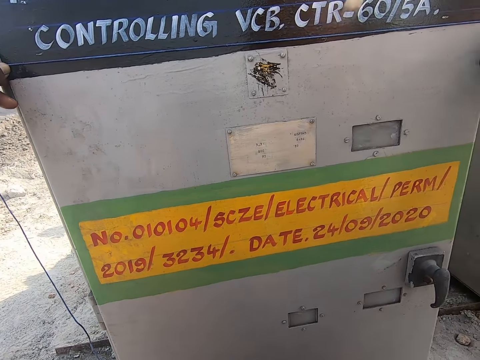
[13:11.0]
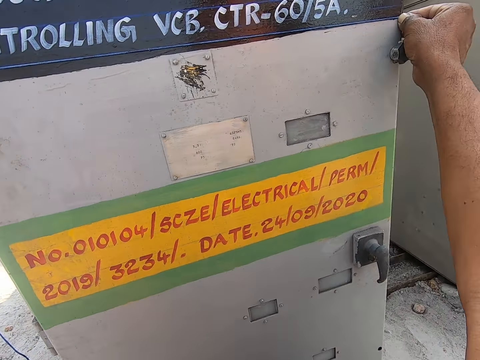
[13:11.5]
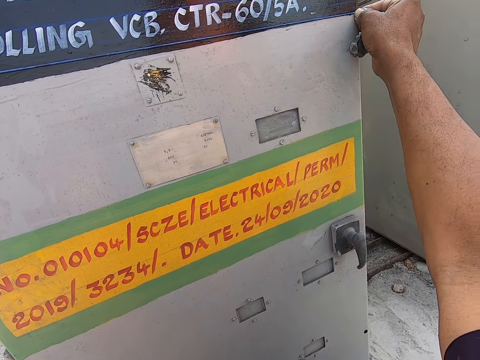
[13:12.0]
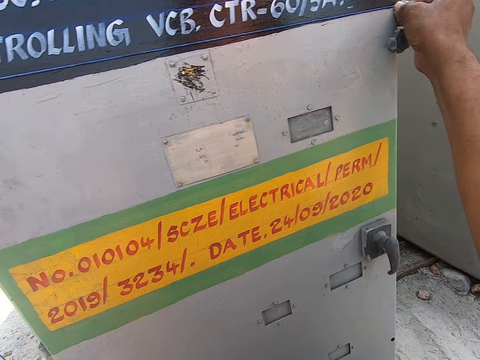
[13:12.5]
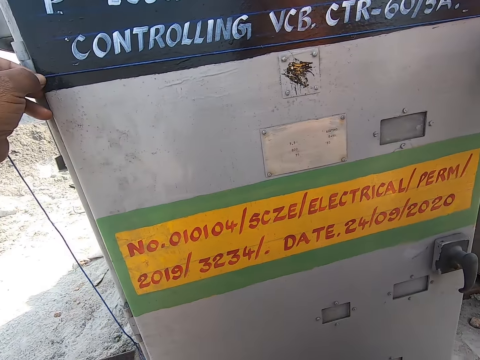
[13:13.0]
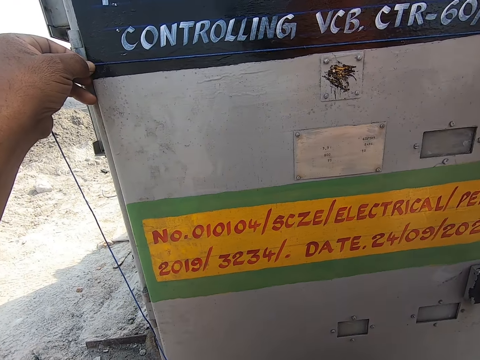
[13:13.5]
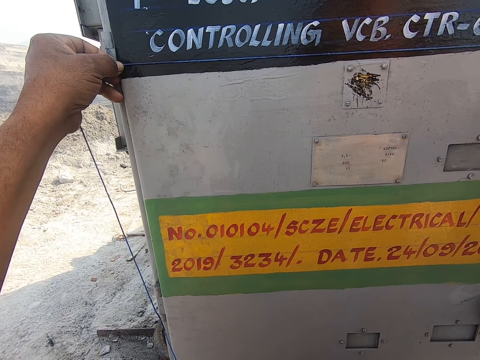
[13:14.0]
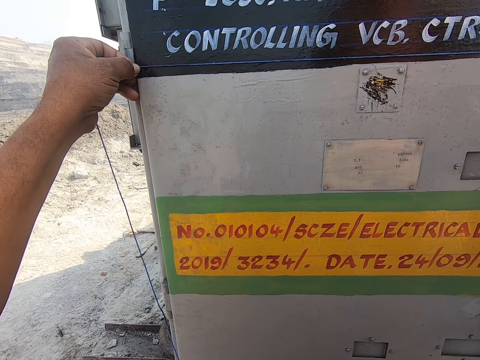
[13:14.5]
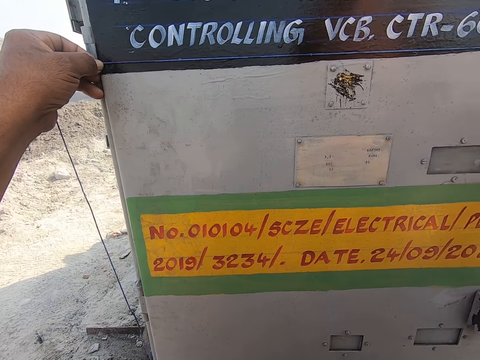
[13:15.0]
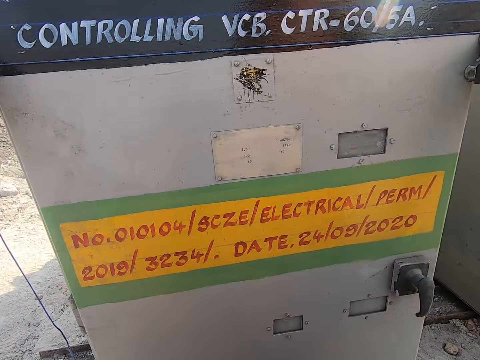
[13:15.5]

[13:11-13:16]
The man responds to the camera wearer.

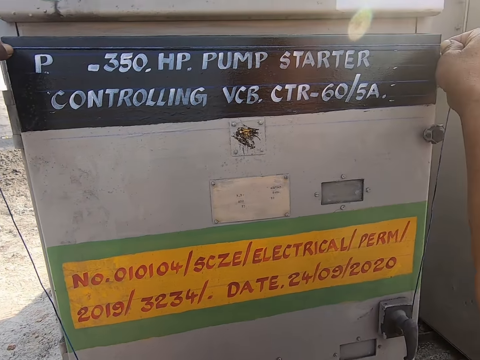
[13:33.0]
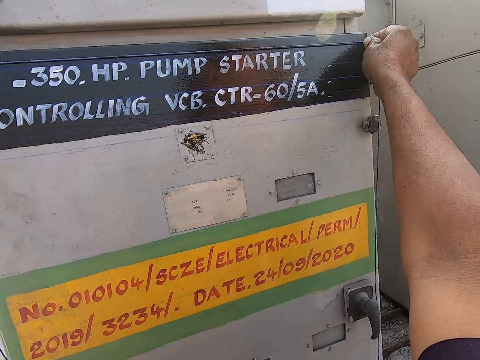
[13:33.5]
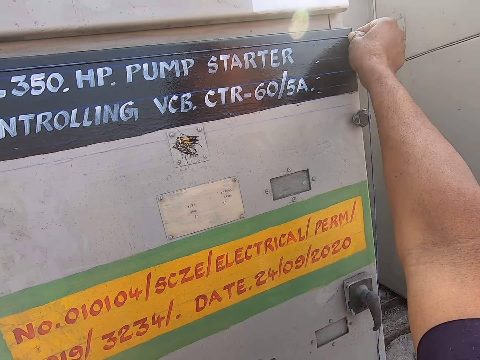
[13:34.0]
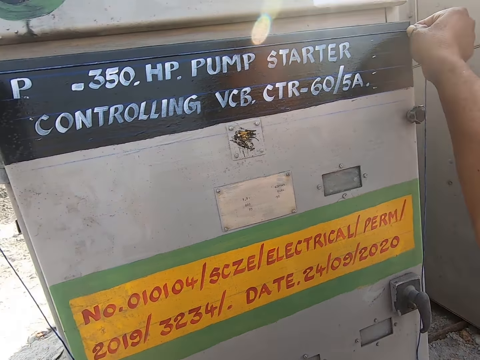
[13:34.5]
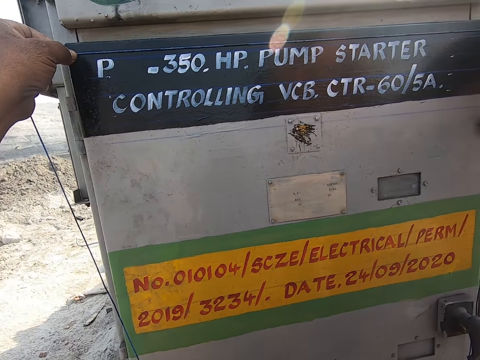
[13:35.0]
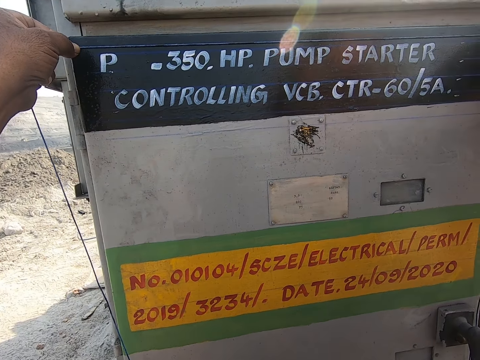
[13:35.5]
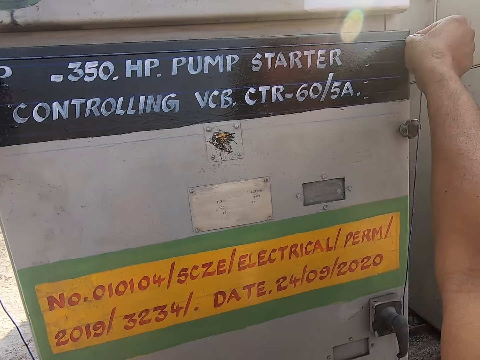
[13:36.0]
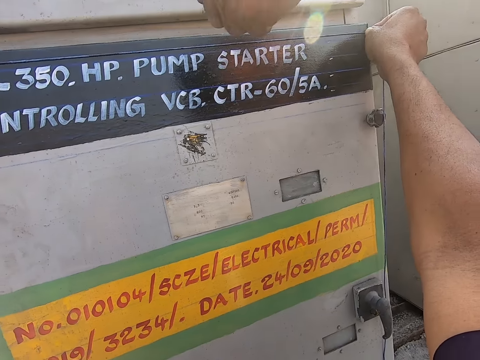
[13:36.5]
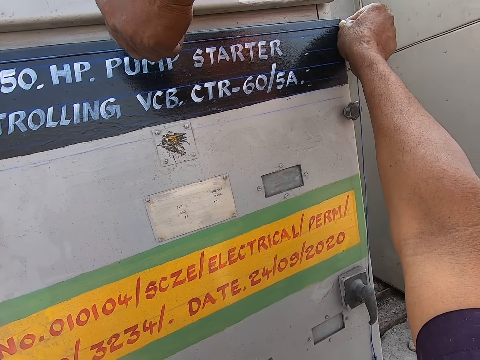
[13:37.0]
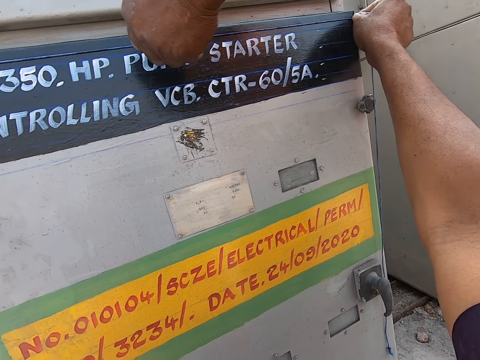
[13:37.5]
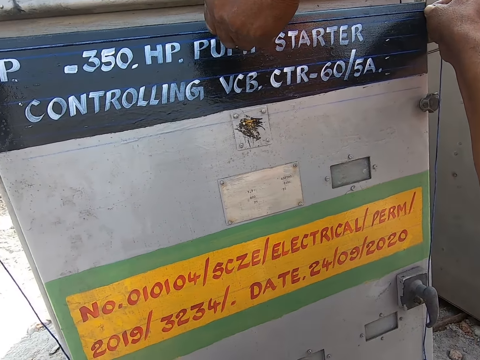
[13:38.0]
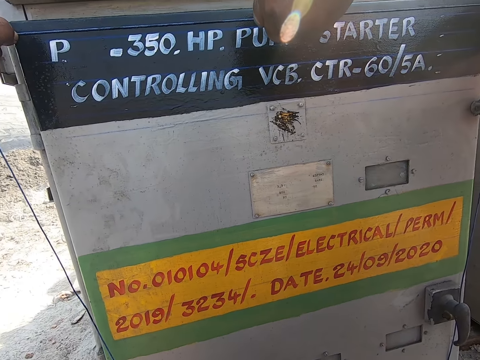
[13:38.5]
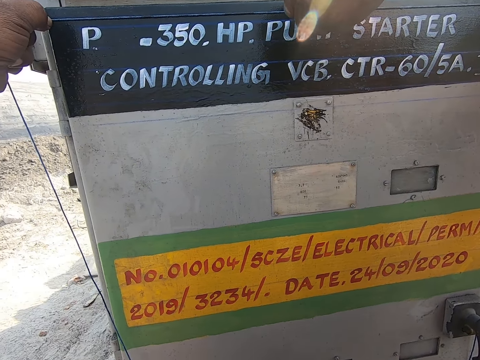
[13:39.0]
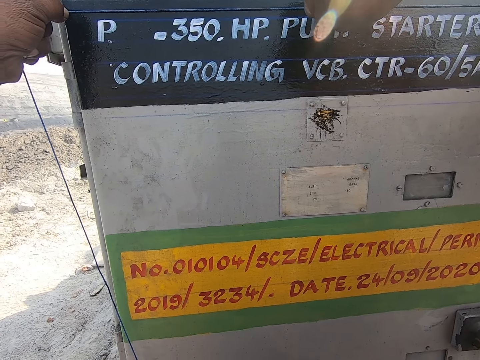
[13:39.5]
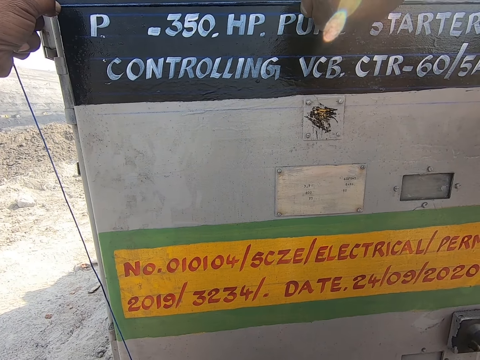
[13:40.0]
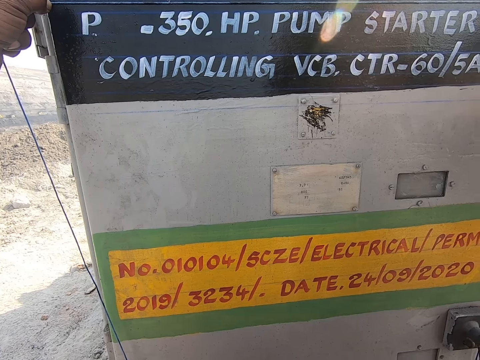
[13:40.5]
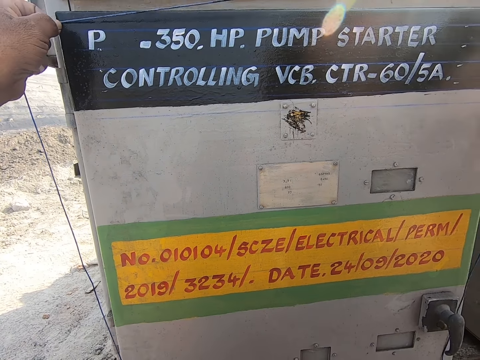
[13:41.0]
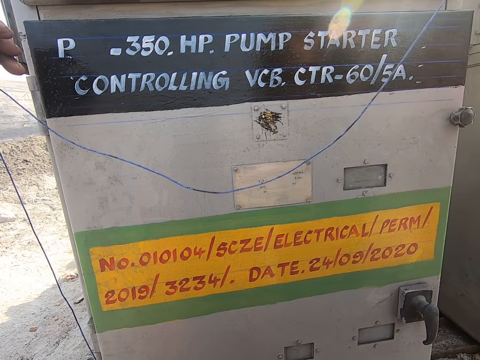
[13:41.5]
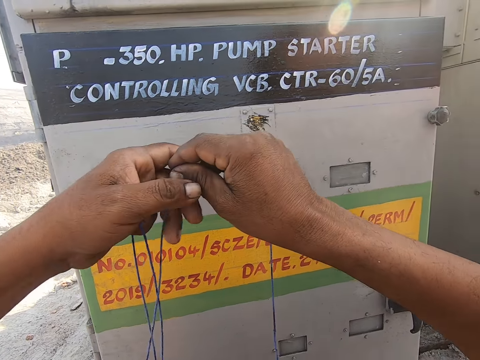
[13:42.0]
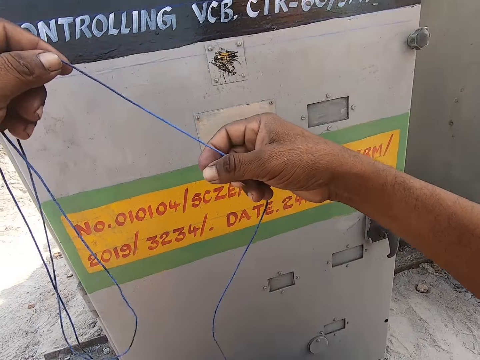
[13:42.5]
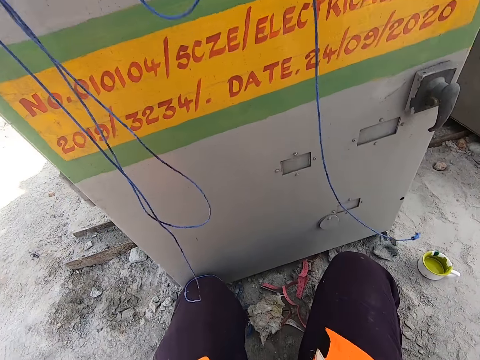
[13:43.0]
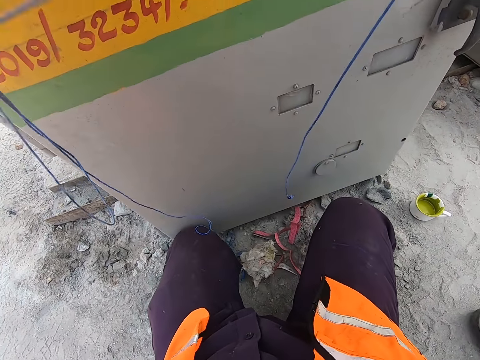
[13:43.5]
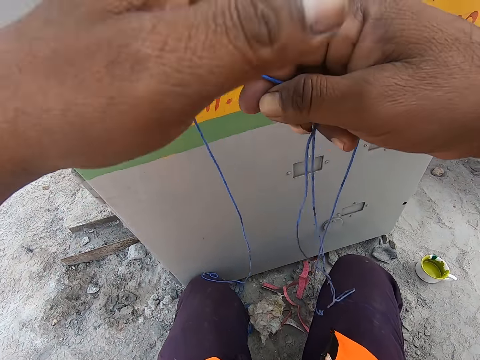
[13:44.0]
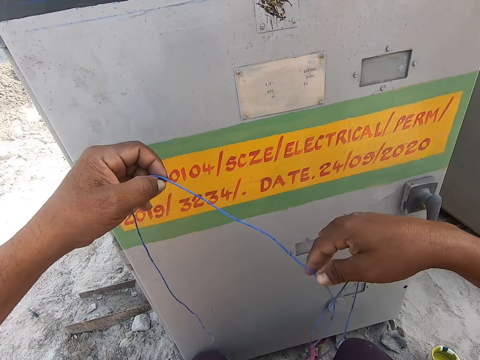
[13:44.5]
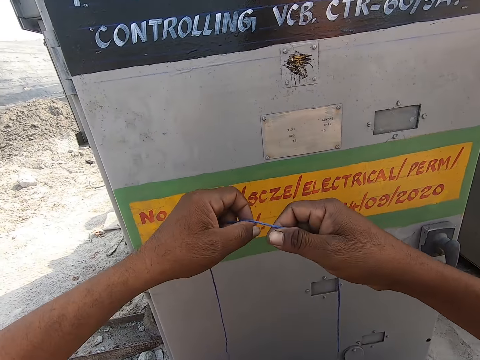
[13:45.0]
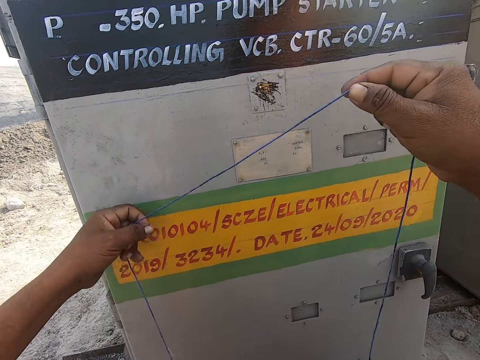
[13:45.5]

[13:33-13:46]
A man pulls a thread. The camera wearer talks to the man. The man holds a rope. The camera wearer measures a kiosk with the rope. He removes the thread from a pump. He drops the rope. He adjusts the thread on his hands. He looks down. He adjusts the thread on his hands.

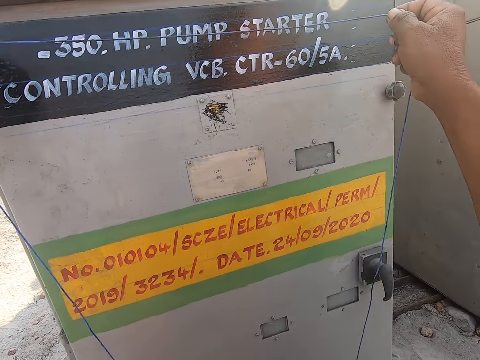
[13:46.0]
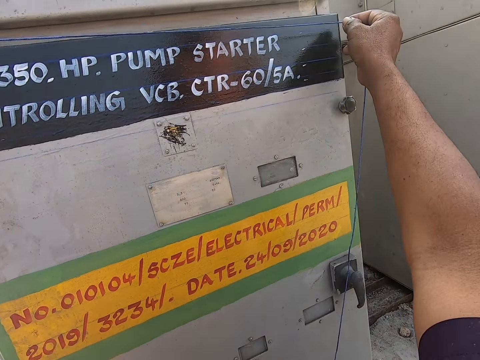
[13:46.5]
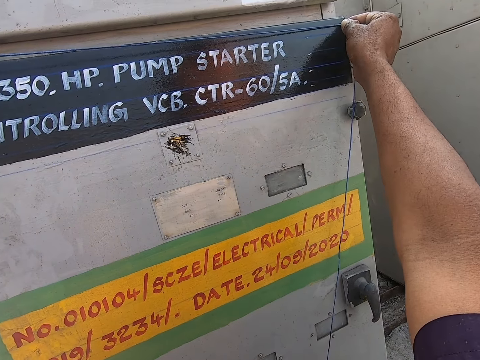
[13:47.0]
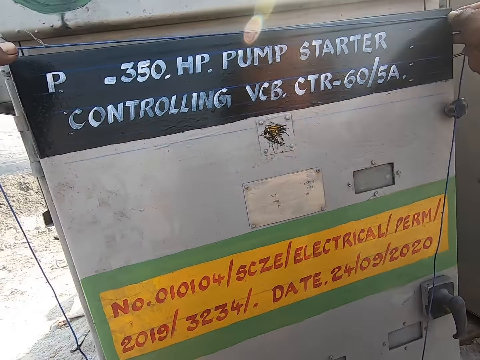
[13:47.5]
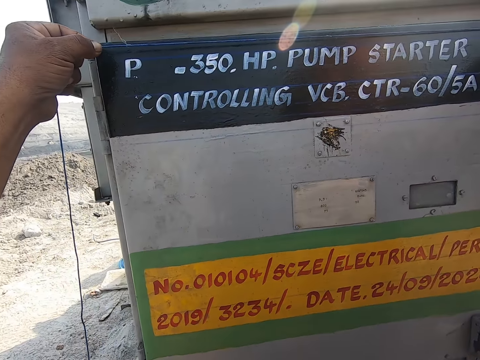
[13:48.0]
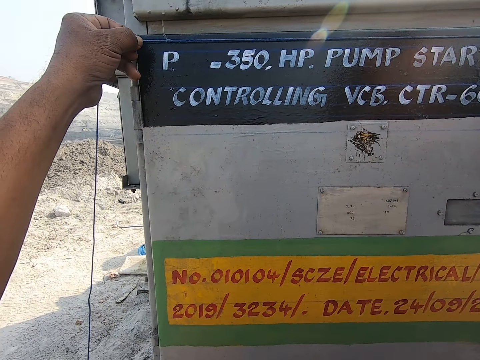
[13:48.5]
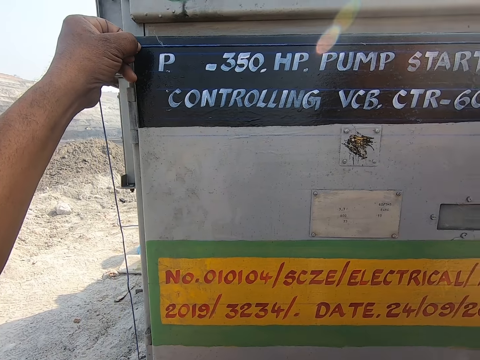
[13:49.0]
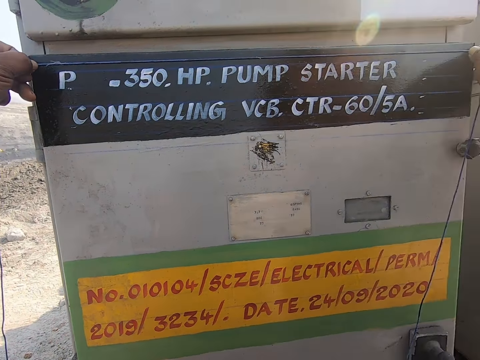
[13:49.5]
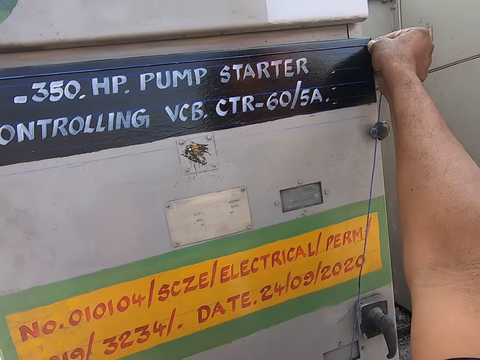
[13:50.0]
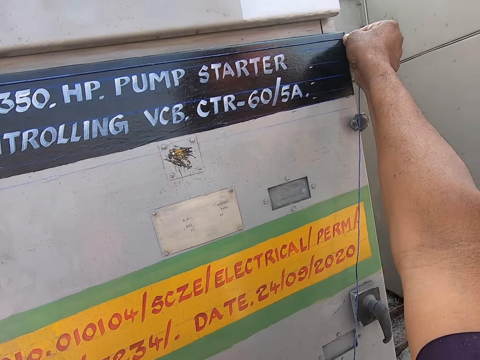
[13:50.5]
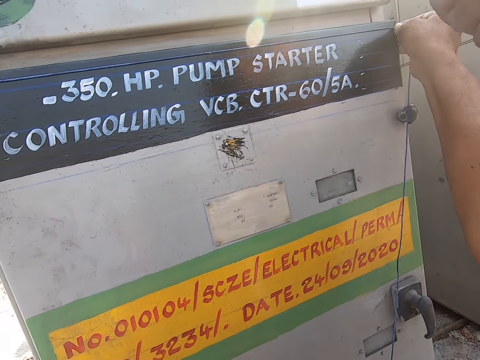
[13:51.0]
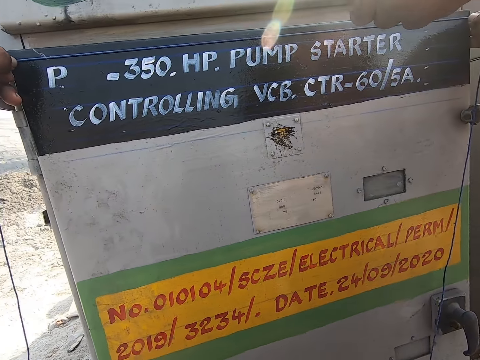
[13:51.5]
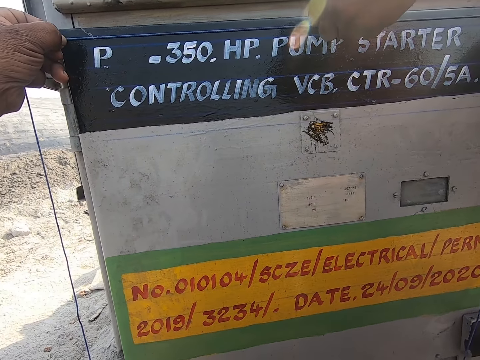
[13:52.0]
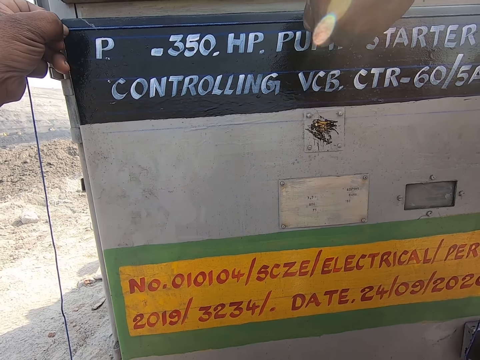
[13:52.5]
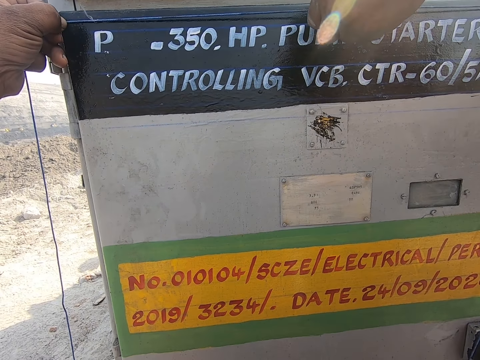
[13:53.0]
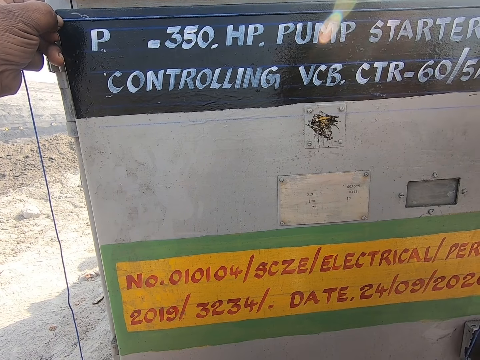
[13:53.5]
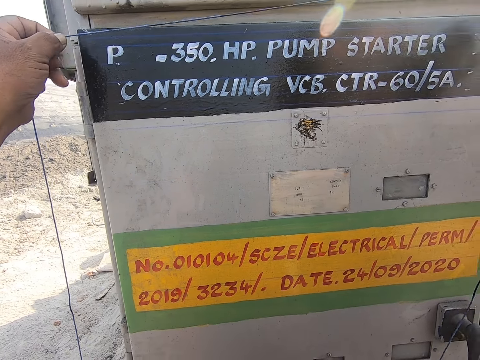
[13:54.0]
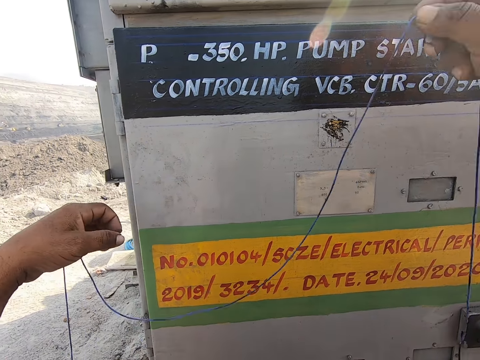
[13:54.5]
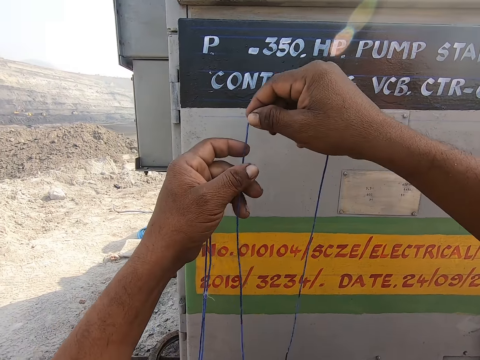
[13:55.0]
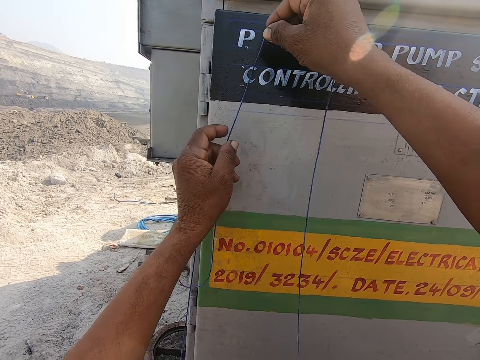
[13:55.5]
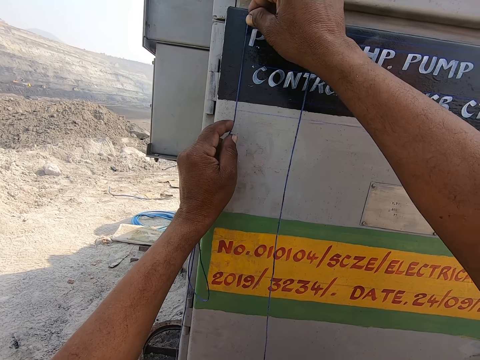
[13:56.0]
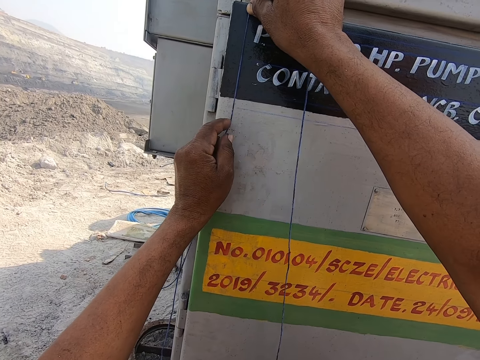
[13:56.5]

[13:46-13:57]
The camera wearer measures a length on the pump starter. They hold the thread. They measure a length on the pump starter.
